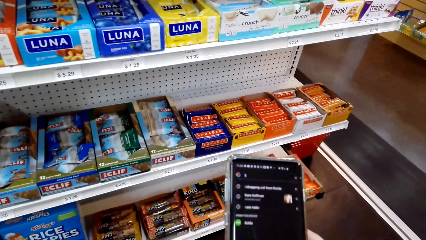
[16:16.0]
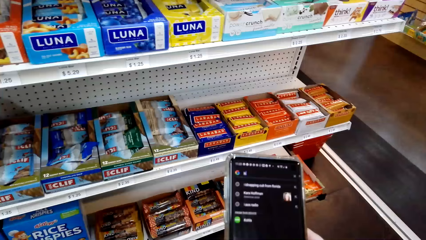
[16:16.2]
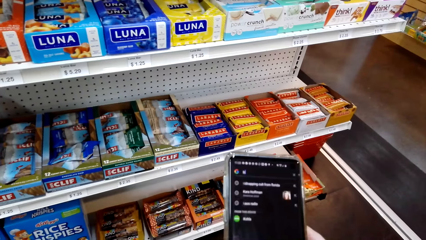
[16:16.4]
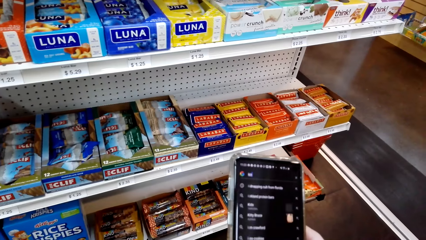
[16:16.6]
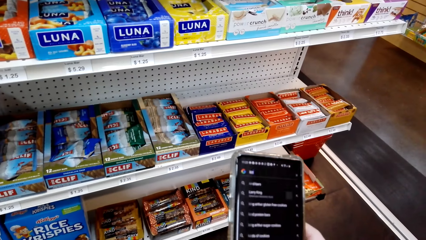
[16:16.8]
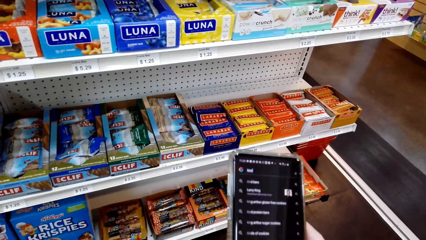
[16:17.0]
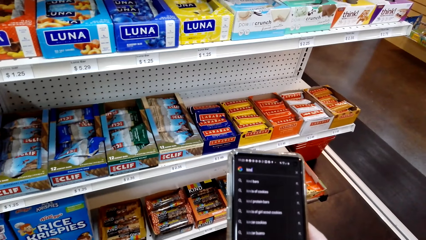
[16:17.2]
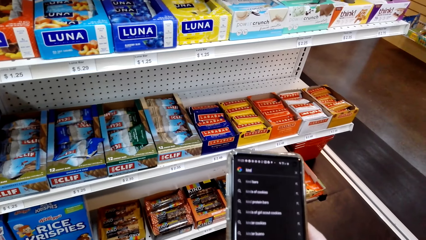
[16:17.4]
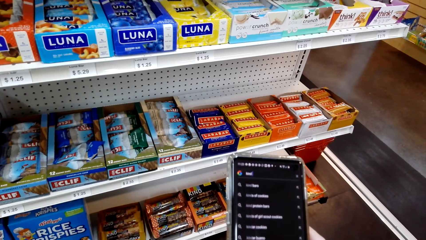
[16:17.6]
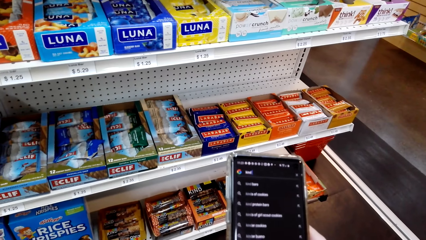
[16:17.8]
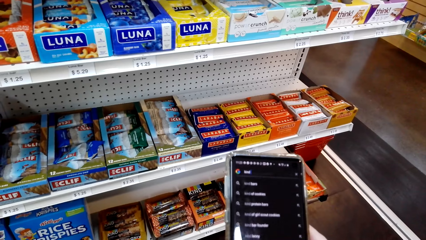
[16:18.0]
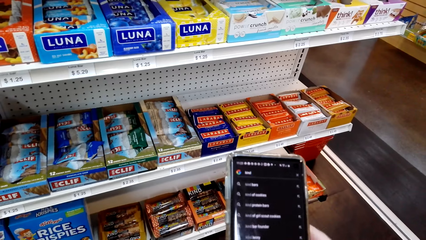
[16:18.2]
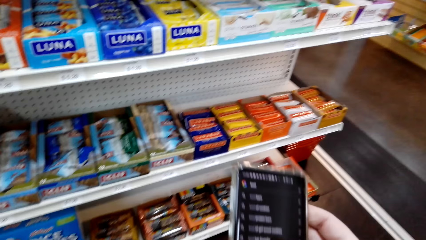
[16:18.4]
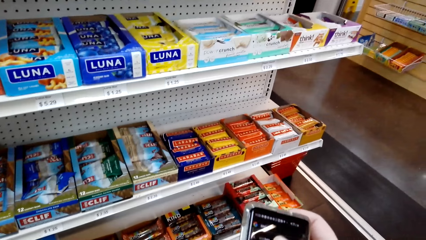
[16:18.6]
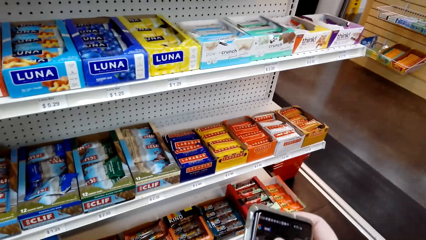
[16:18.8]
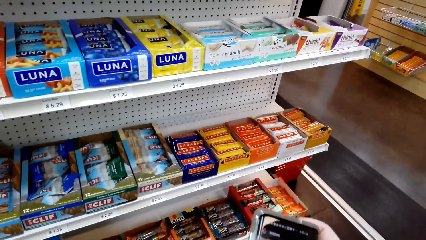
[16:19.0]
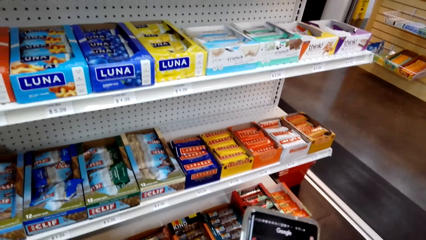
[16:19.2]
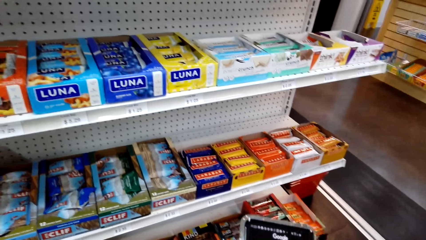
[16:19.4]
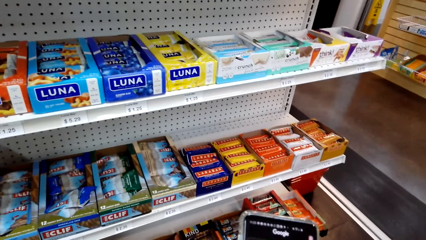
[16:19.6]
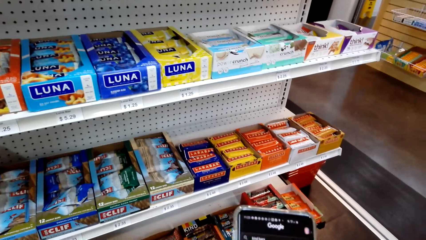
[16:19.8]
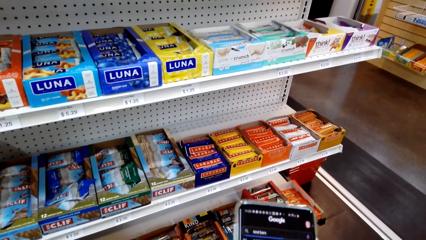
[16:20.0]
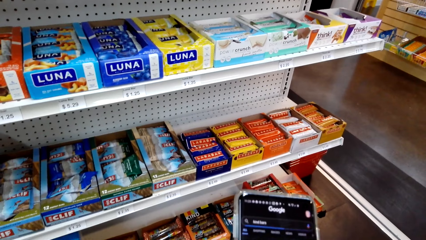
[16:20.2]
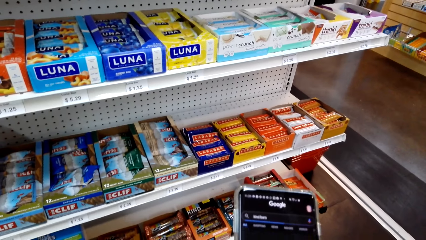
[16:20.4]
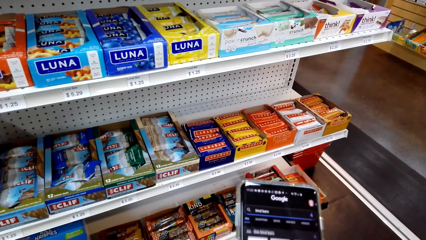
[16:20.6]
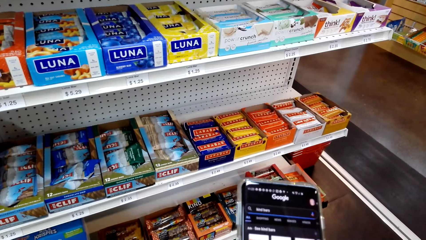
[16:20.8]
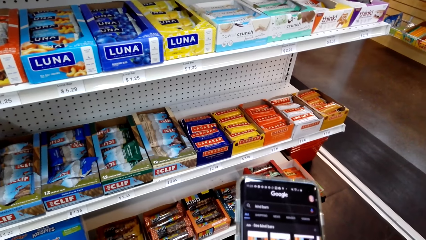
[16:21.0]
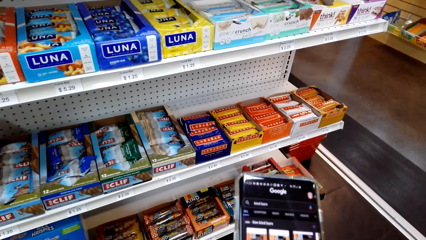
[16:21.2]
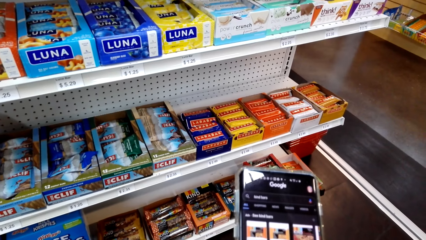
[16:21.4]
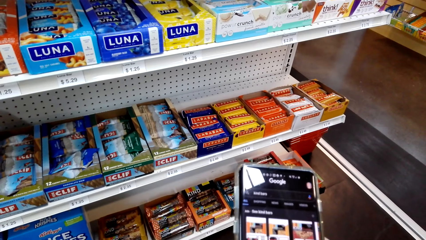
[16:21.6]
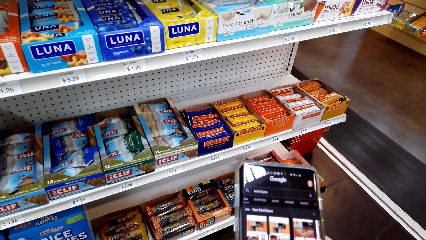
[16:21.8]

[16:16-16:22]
The camera wearer operates the phone.

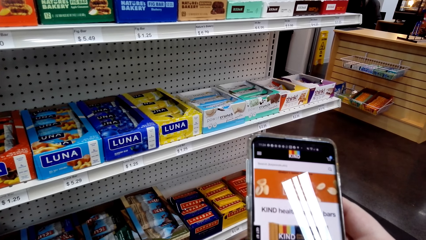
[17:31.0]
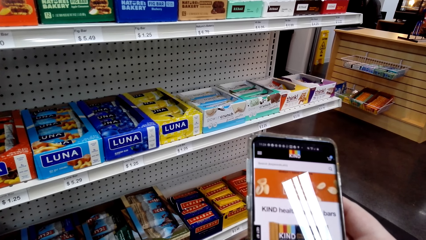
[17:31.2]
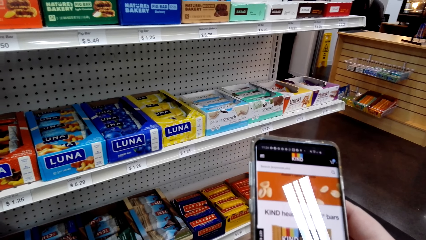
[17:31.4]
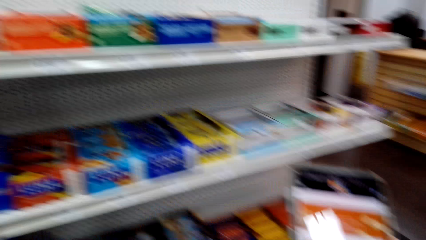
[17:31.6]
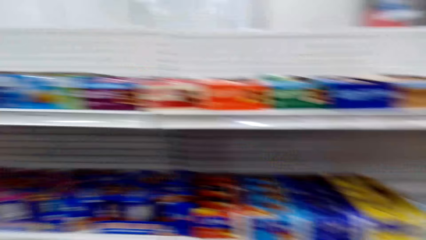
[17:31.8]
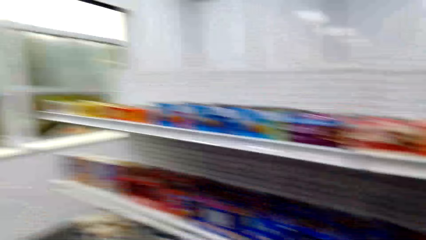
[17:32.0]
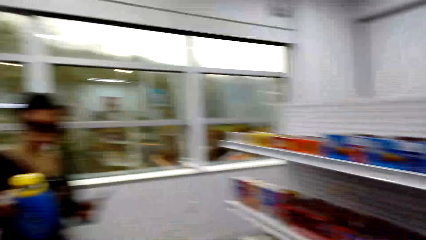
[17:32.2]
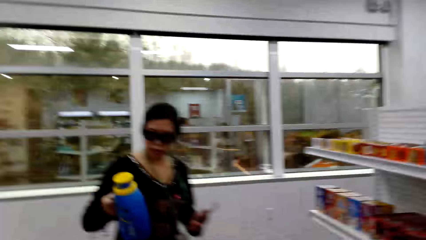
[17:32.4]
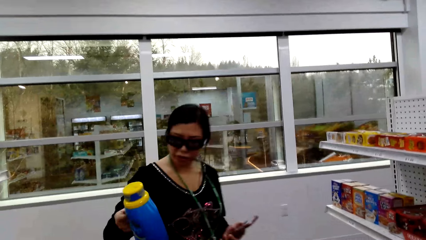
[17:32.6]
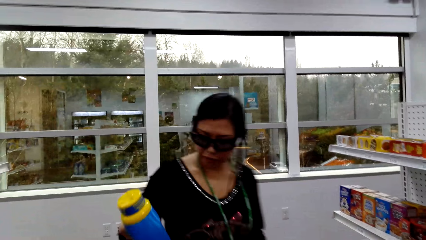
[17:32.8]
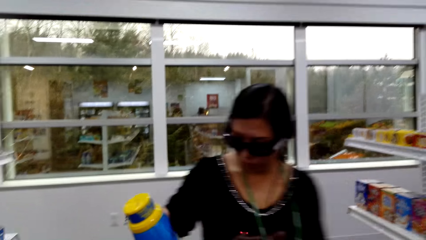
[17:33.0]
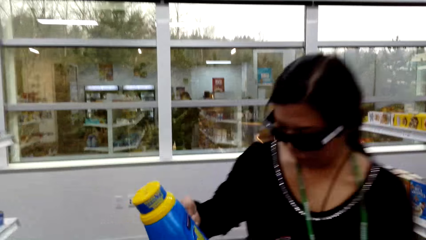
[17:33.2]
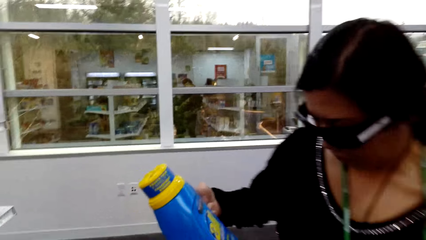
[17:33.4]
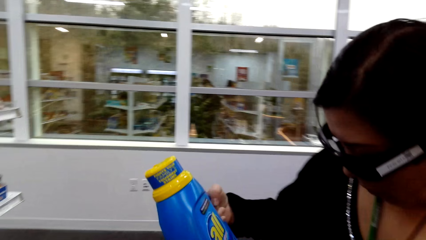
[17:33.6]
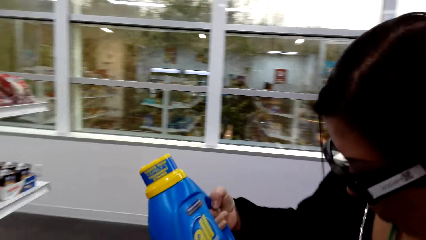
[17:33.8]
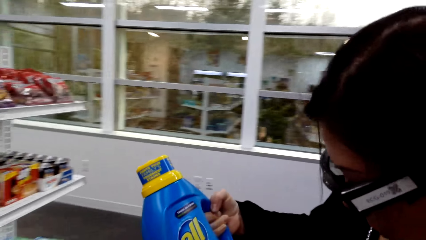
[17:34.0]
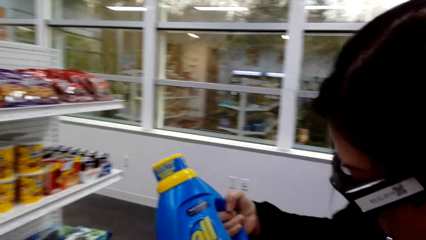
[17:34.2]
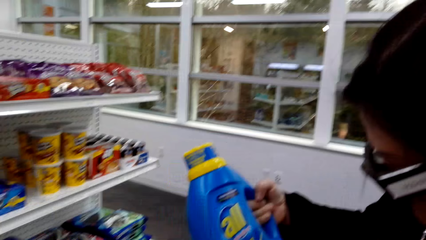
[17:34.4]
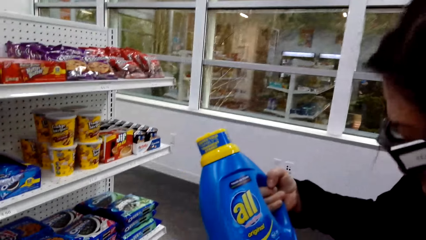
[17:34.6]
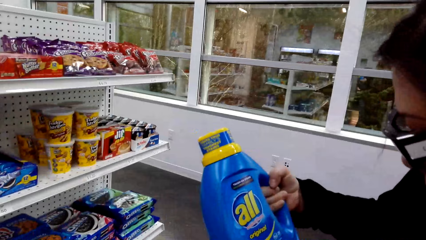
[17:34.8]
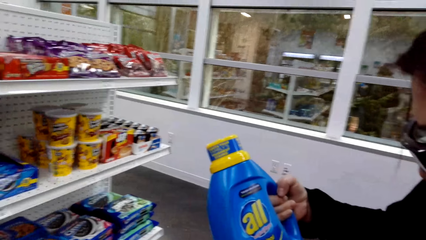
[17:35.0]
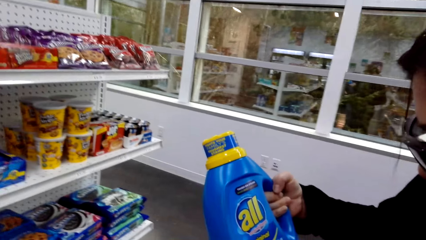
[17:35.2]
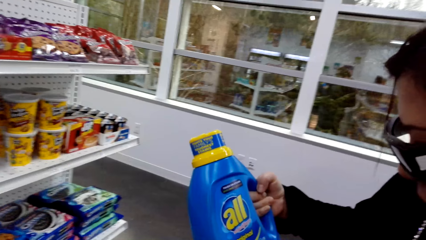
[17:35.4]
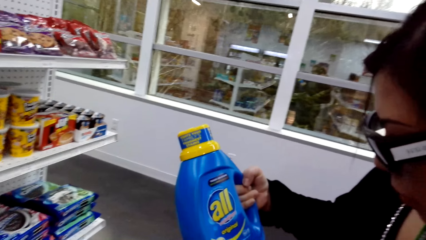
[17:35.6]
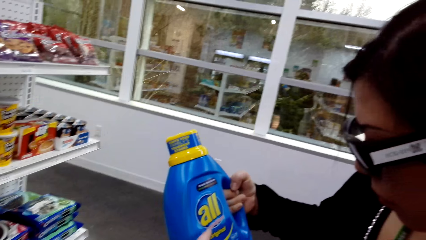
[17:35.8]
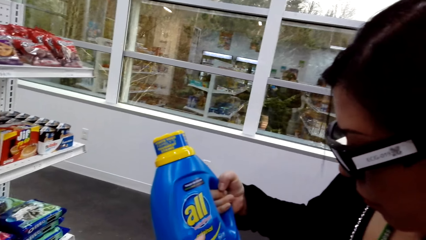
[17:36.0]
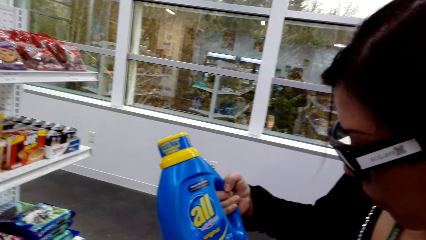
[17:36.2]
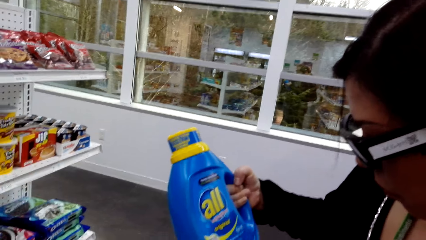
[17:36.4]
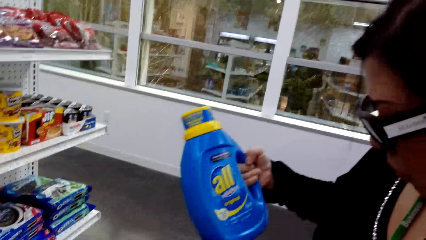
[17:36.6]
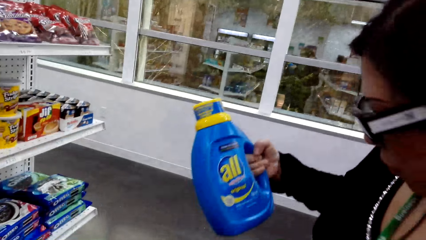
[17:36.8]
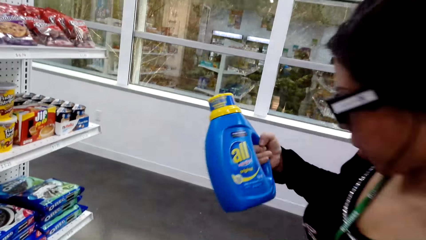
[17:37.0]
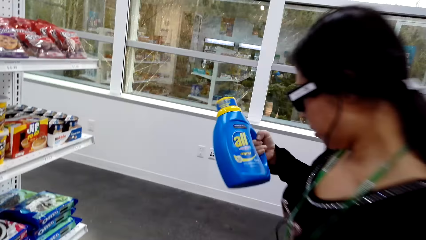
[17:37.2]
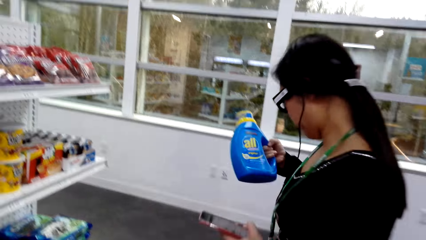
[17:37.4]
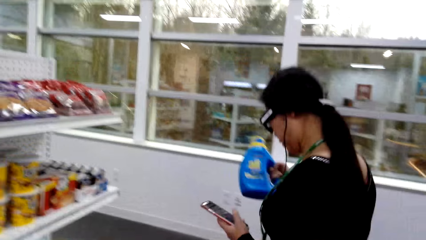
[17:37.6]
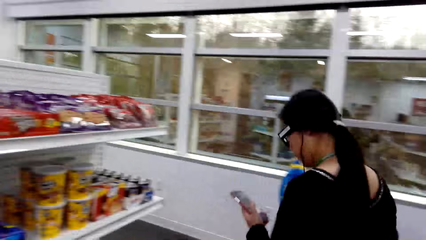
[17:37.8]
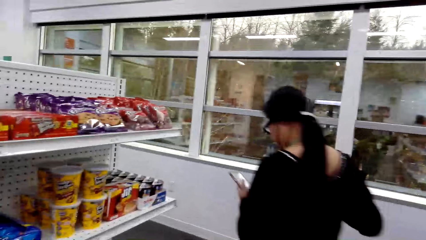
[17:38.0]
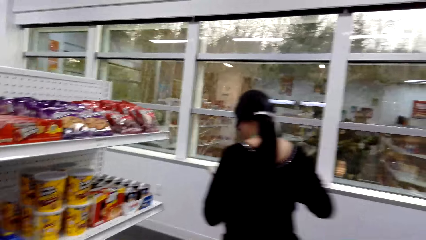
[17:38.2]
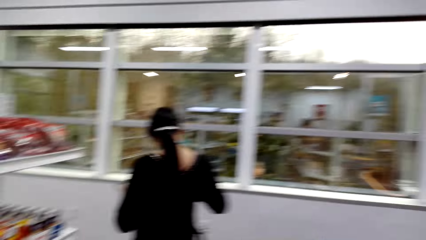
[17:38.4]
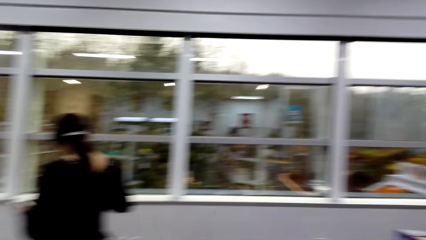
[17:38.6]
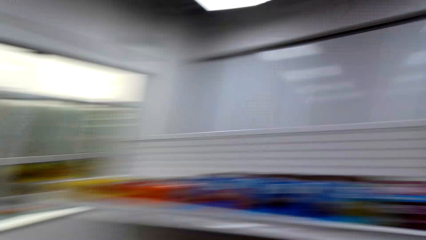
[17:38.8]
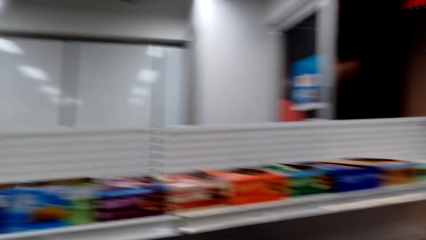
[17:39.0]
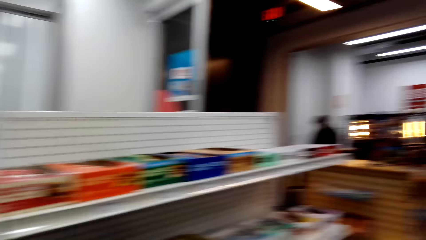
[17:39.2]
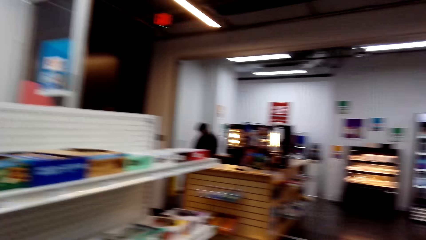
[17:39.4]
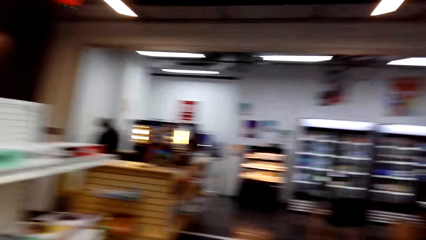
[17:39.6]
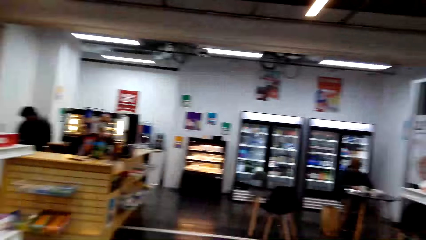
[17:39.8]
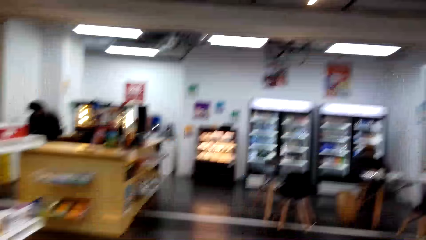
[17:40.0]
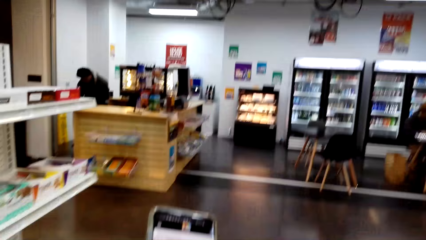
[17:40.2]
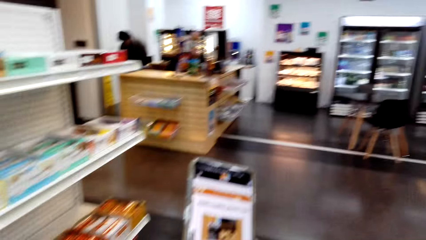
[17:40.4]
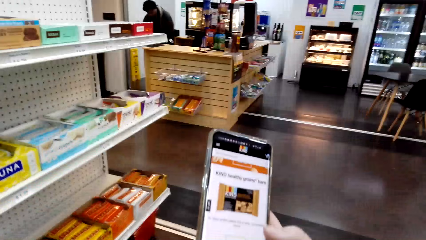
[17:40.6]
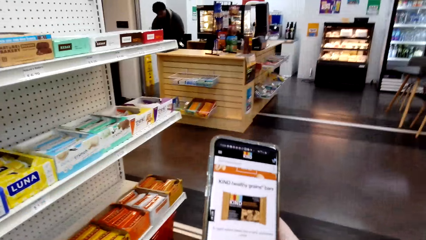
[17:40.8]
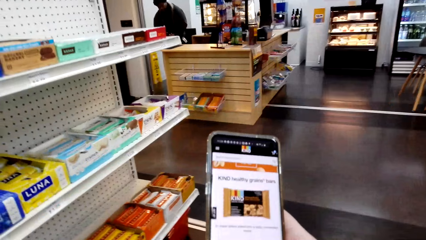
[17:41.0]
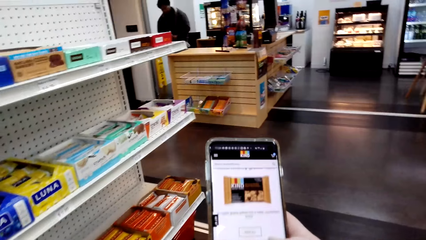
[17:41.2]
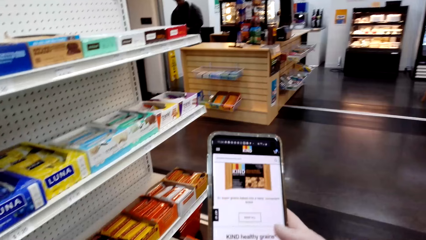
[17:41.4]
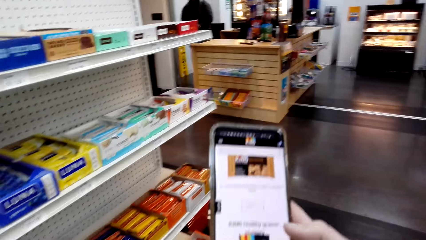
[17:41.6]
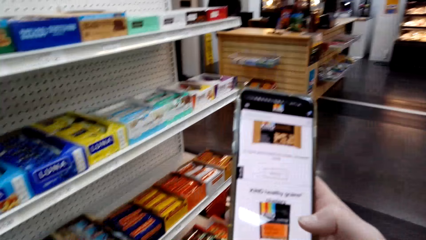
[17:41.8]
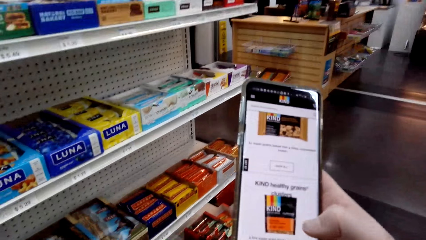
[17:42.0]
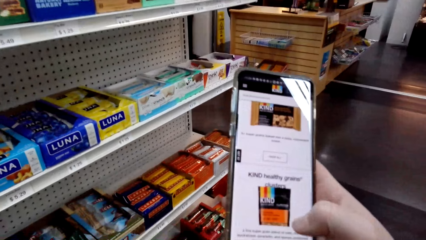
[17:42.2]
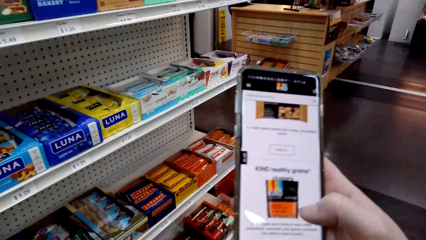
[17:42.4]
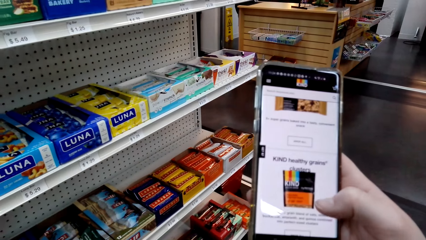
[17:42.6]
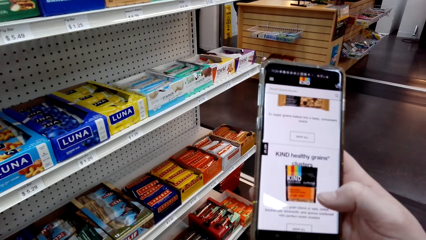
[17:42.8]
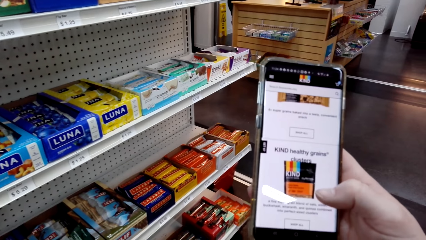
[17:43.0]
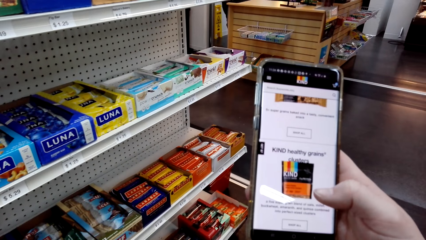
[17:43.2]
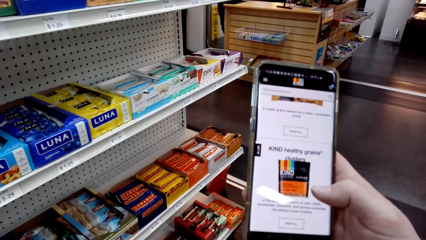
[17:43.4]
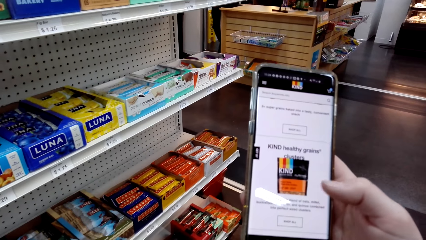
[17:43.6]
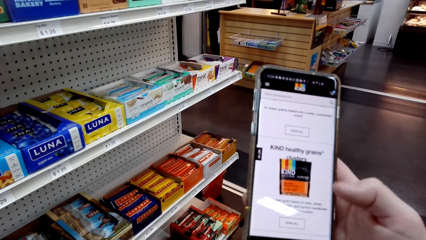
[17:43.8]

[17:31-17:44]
The camera wearer looks around. A lady holds a bottle. The lady shows the camera wearer the washing detergent. The camera wearer talks to the lady. The lady walks around. The camera wearer looks around. Another person stands at the counter. The camera wearer operates the phone.
